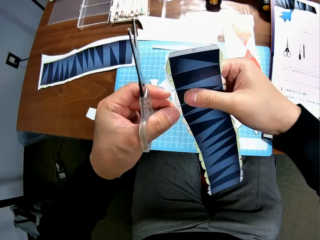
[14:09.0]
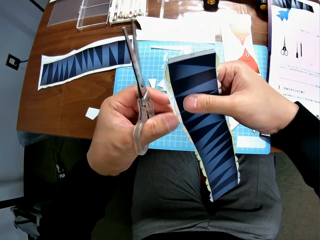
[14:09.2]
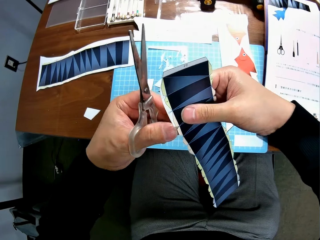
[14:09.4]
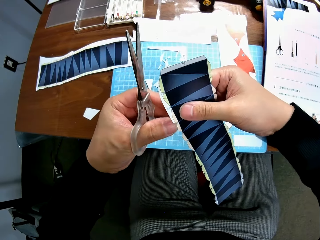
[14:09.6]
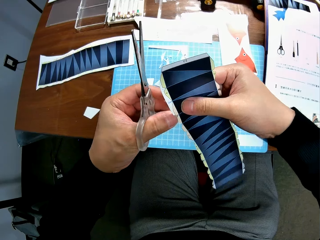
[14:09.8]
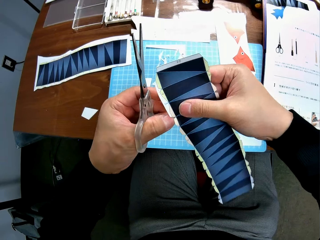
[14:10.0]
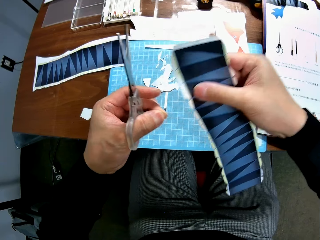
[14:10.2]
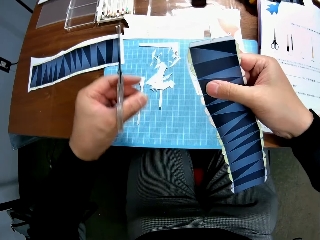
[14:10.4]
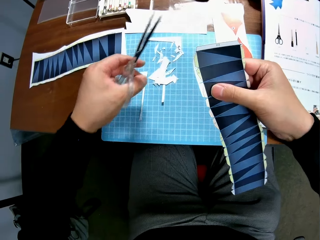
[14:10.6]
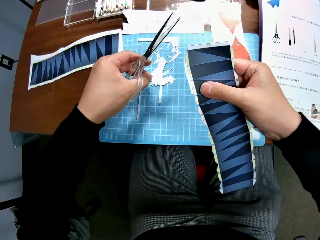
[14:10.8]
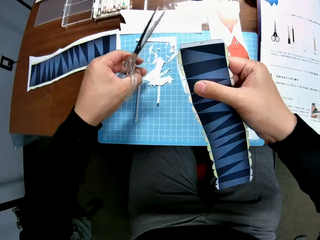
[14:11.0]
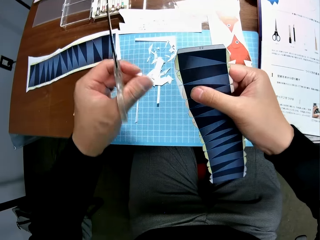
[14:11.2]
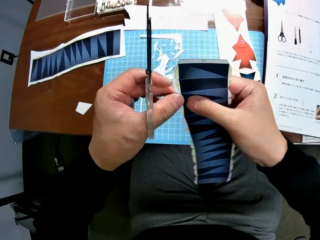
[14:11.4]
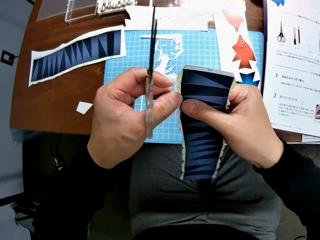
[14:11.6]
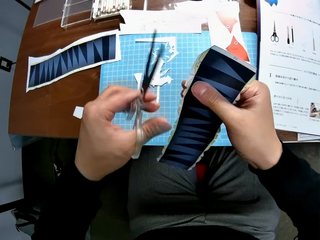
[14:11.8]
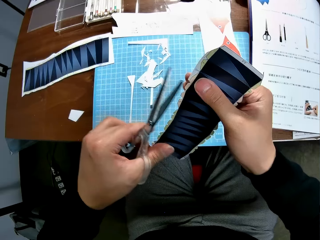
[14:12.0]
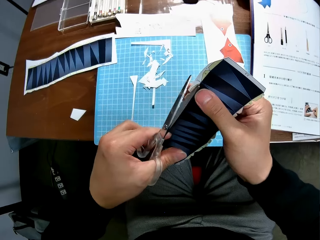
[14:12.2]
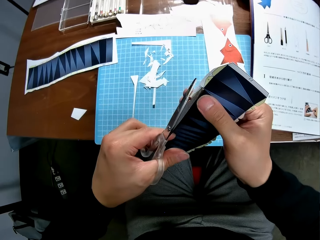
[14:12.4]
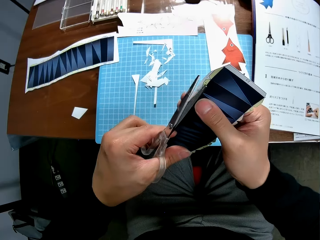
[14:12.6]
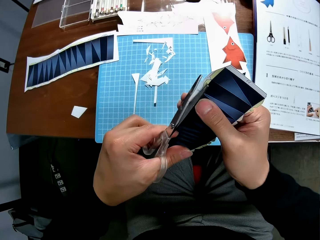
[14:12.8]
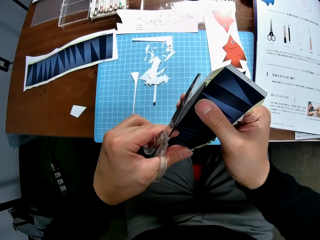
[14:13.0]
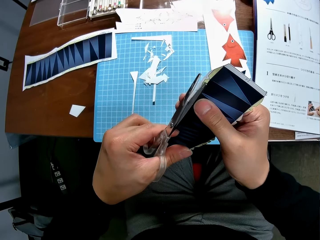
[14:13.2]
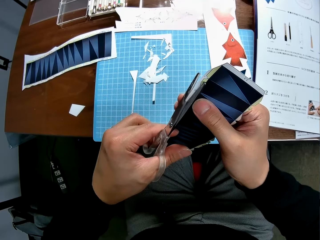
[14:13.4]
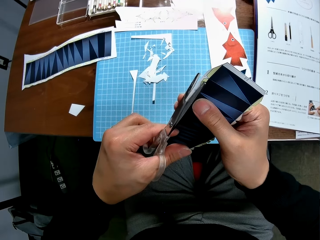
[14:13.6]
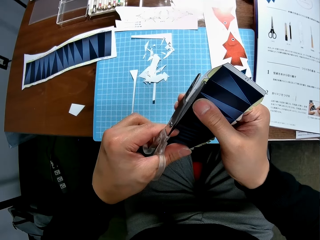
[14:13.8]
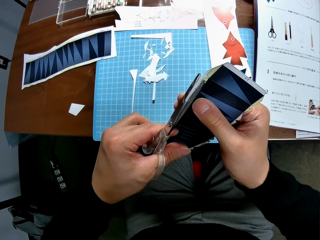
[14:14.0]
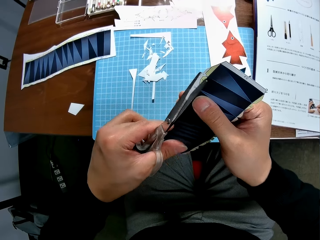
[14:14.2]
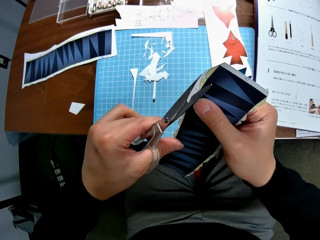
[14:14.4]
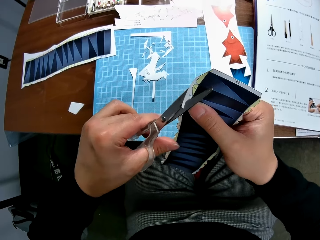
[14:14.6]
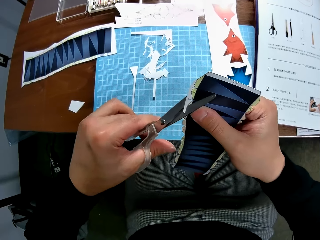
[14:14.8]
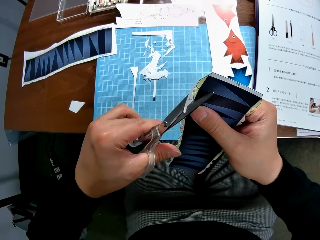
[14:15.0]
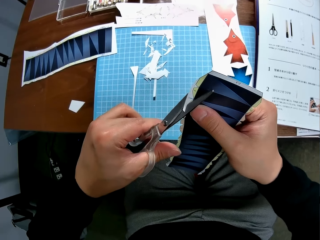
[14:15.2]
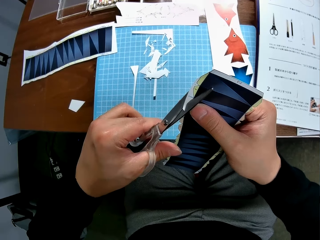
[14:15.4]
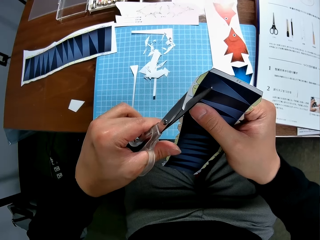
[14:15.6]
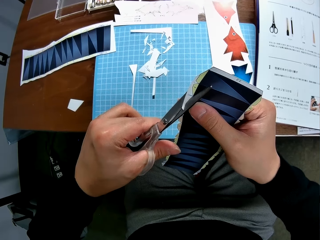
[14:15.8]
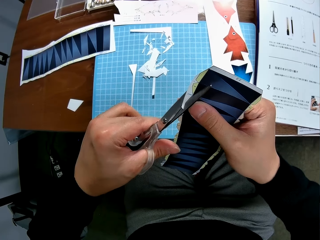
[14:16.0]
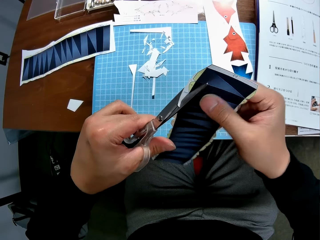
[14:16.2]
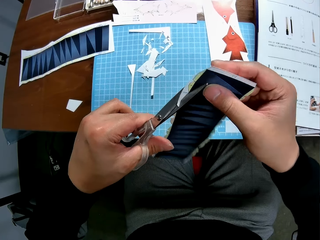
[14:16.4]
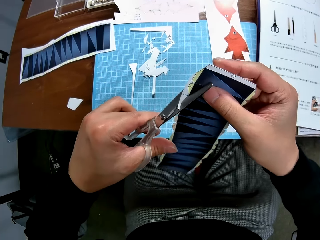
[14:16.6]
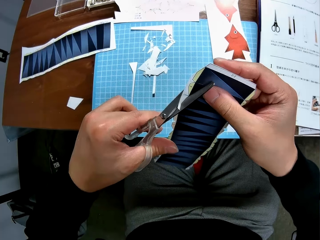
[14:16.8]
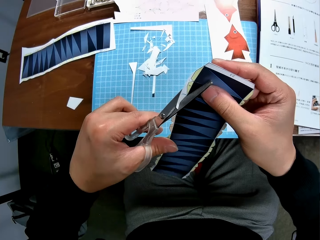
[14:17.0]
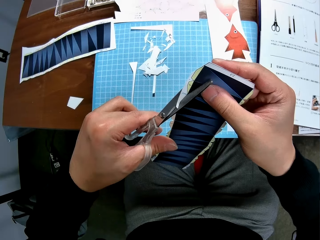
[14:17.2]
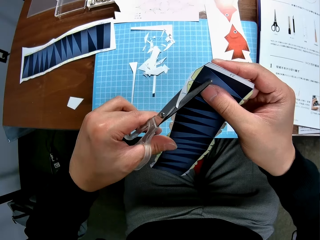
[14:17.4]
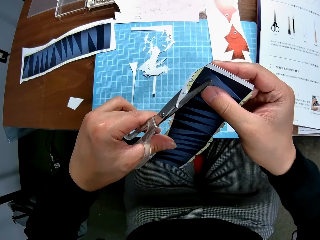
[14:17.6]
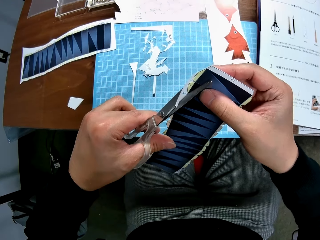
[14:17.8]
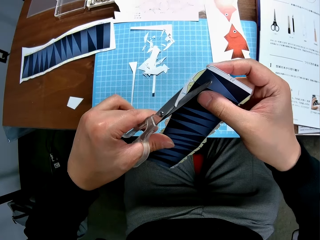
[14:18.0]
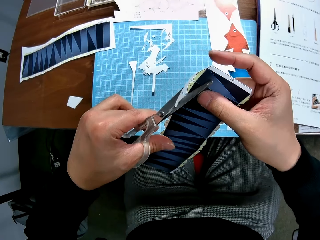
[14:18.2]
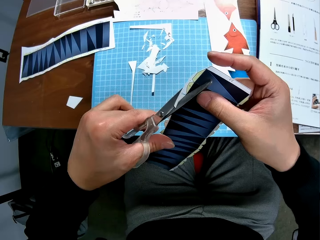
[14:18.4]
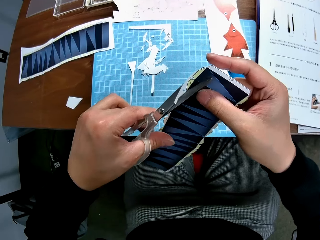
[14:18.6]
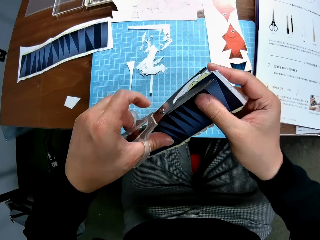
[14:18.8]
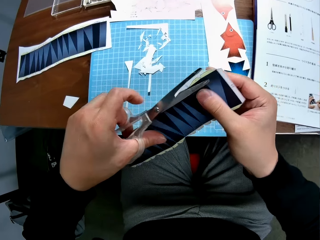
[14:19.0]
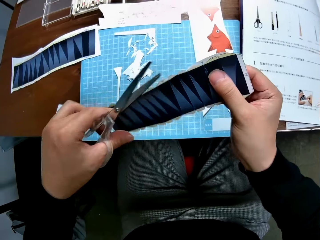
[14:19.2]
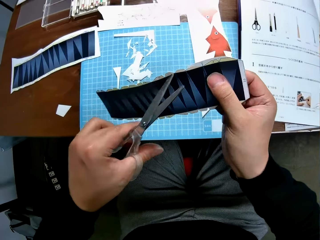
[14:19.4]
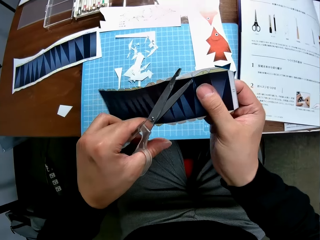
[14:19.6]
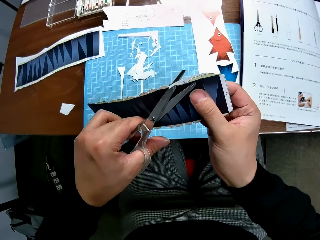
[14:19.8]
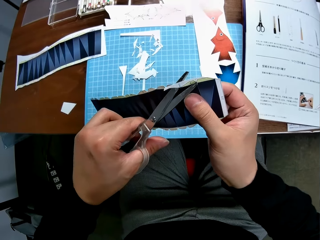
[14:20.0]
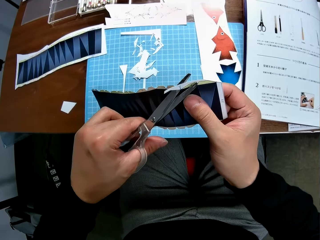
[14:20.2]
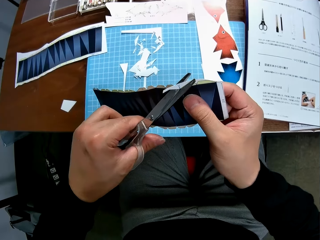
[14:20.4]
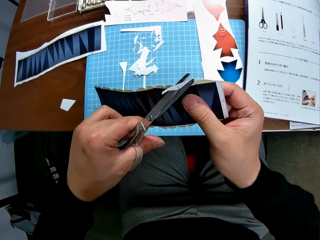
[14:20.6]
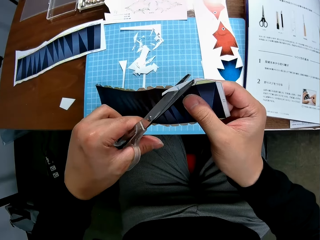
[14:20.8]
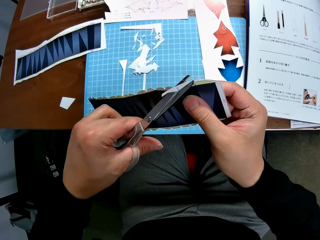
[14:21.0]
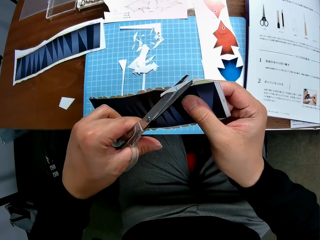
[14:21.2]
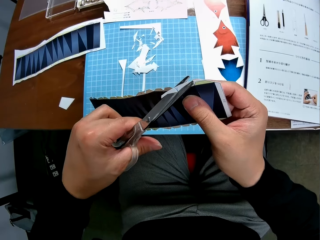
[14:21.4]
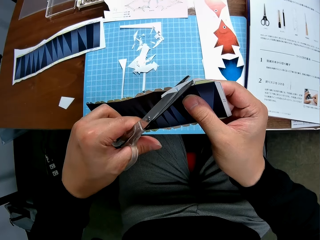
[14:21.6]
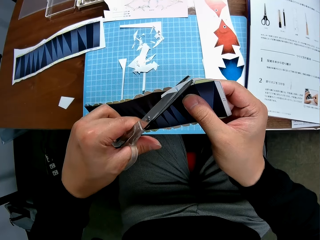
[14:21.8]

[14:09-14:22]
The camera wearer removes another cut piece from the paper stock. They drop the cut piece on the cutting mat on a table. They continue to craft the paper stock with the scissors. They adjust the paper and cut the paper. They adjust the paper and cut the paper.

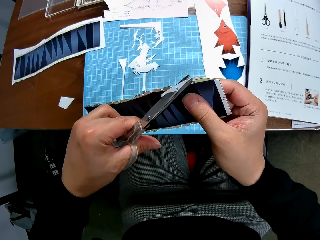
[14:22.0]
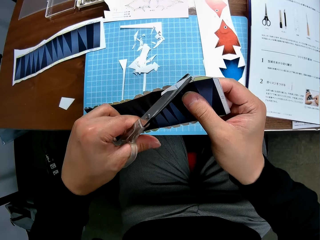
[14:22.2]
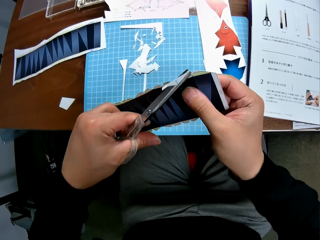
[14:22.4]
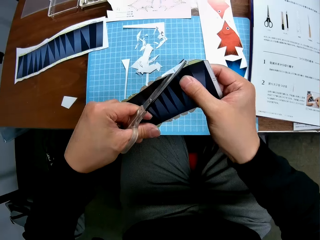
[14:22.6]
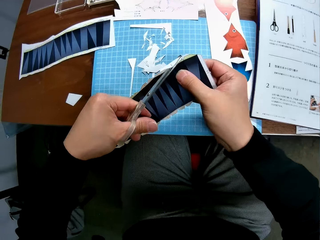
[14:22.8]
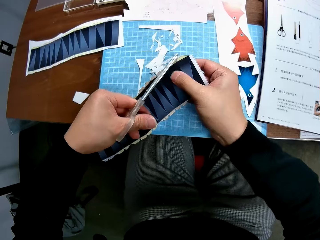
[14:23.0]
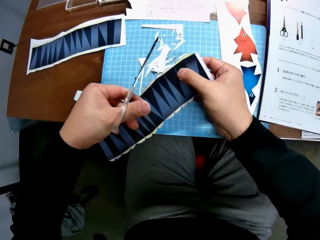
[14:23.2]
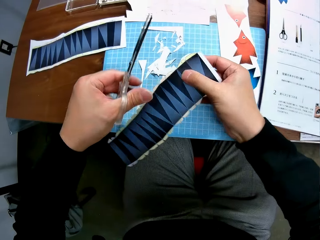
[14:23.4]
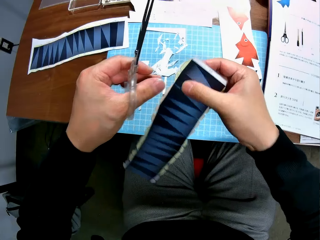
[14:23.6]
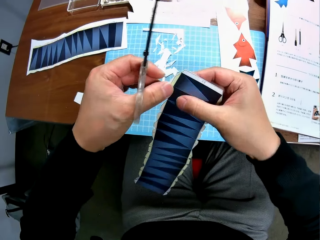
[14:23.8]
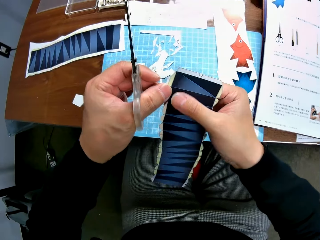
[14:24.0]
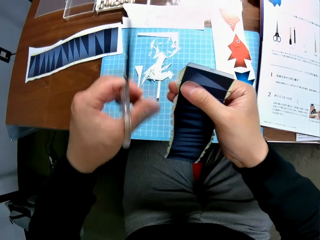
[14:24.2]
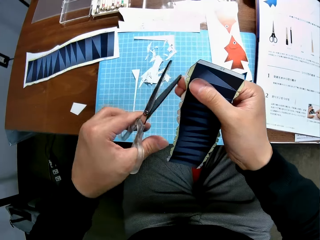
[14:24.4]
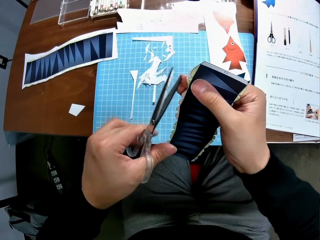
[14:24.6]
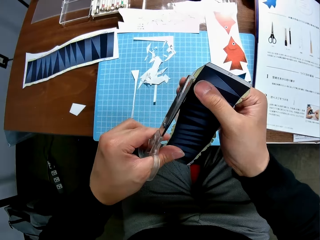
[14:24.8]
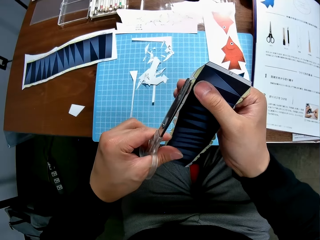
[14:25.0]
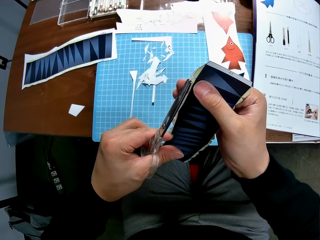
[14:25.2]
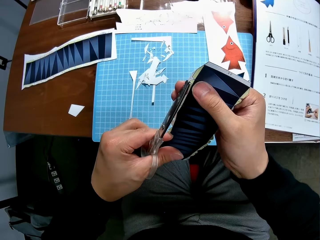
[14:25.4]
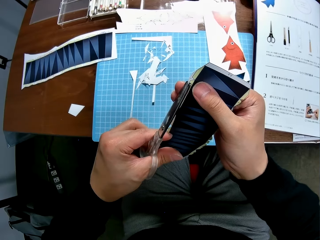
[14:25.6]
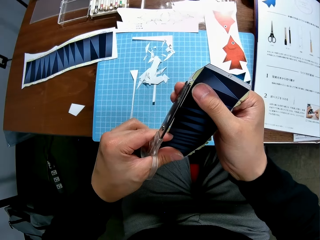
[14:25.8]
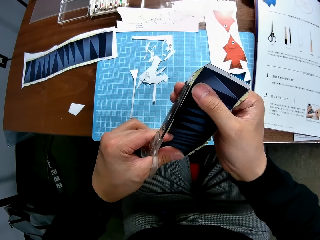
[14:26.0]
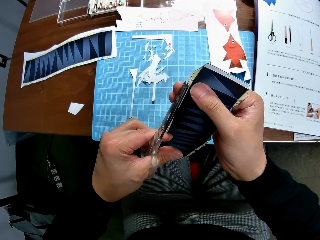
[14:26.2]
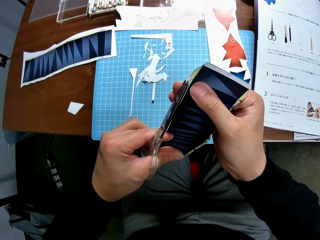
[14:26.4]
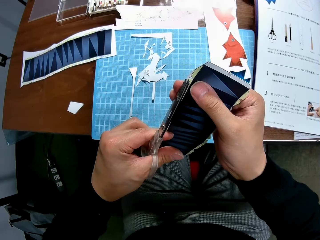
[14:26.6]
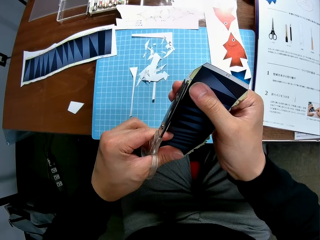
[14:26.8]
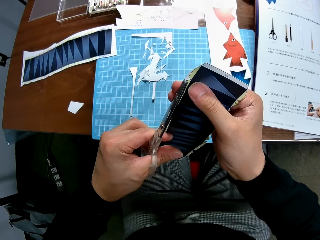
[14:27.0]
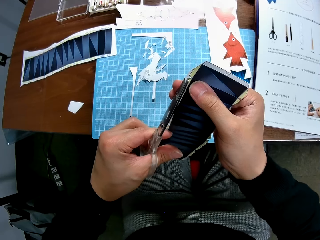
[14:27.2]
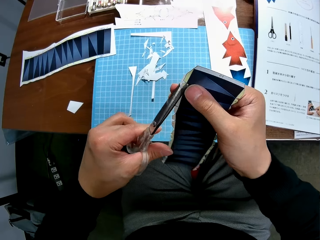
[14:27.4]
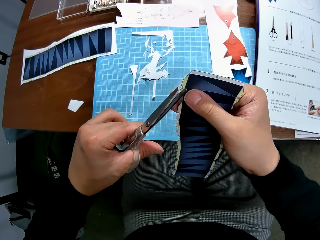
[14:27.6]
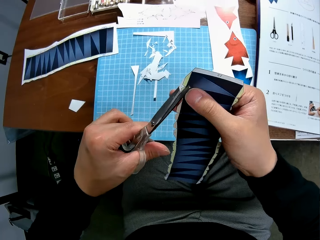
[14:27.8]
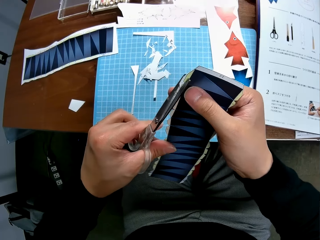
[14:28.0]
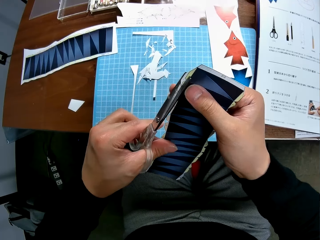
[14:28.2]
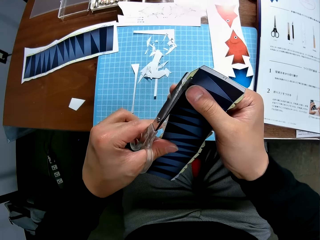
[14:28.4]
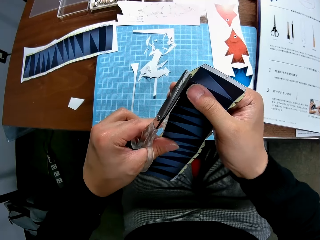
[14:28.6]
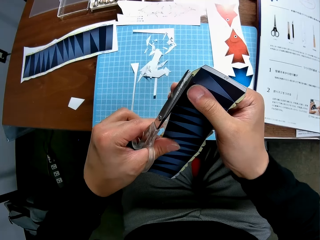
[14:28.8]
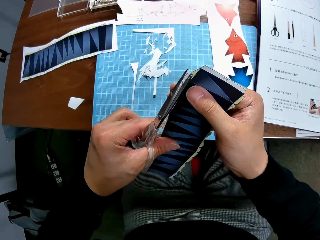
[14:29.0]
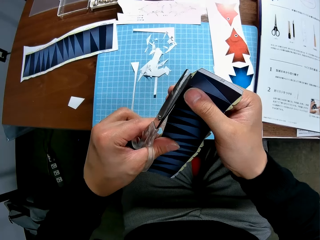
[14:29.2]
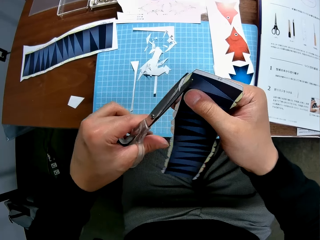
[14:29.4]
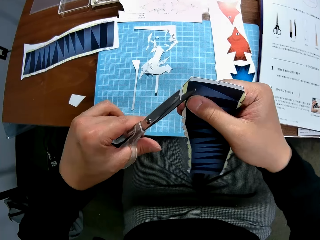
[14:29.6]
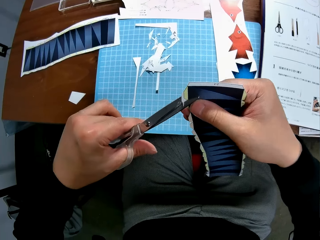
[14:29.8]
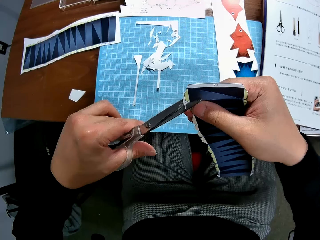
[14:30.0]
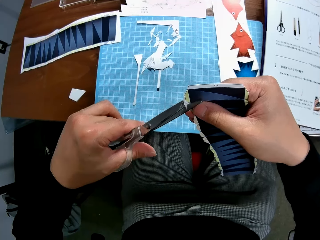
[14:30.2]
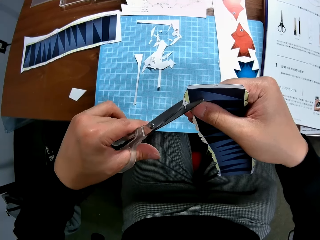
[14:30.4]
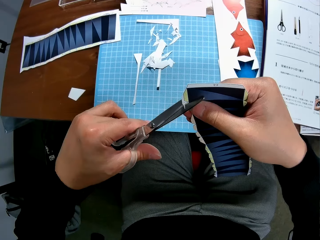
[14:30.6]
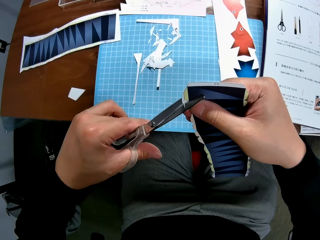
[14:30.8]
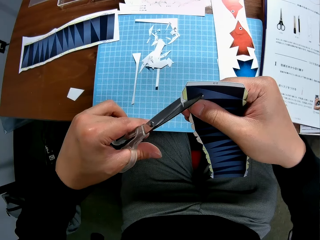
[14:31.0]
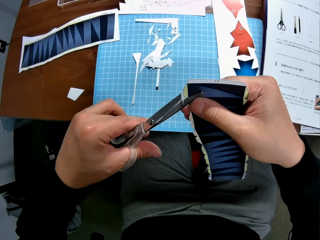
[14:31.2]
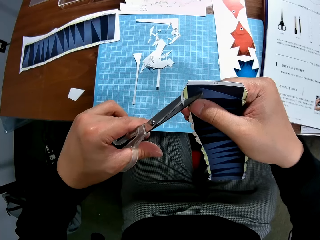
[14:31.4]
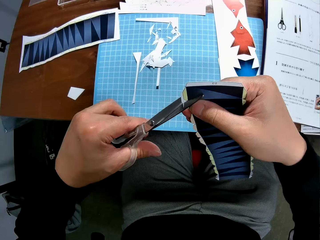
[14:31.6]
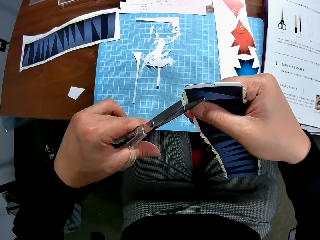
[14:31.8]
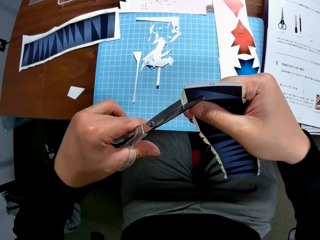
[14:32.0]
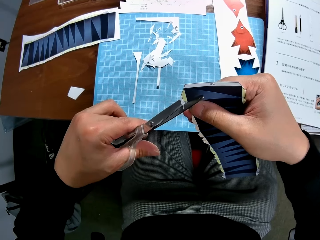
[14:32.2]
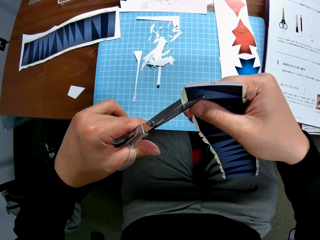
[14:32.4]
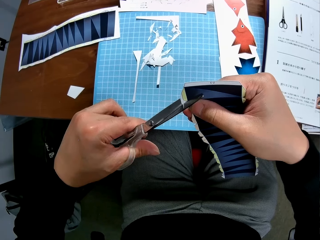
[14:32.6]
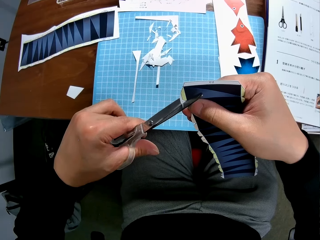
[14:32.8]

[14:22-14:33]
The camera wearer drops a cut piece of paper on the cutting mat on a table. They adjust the paper and cut the paper.
